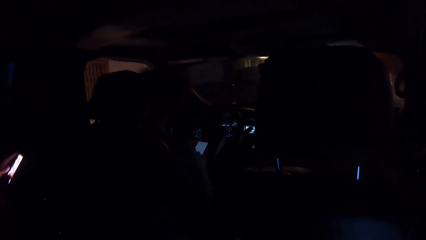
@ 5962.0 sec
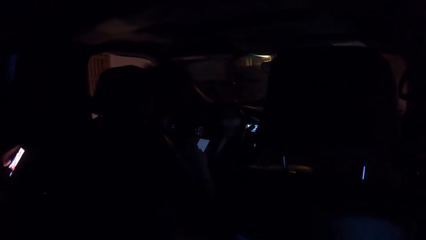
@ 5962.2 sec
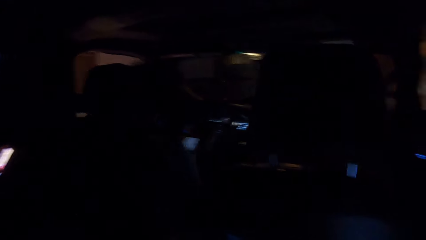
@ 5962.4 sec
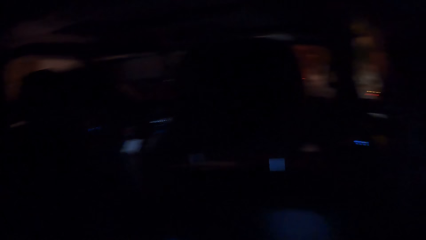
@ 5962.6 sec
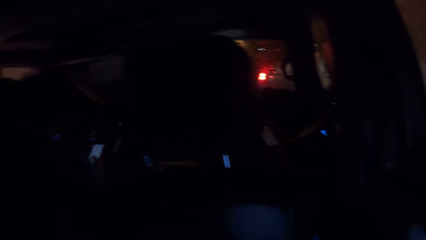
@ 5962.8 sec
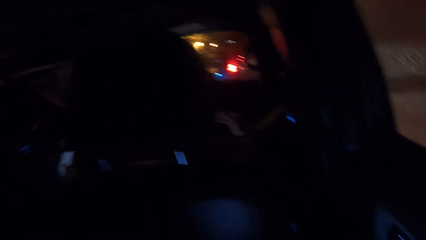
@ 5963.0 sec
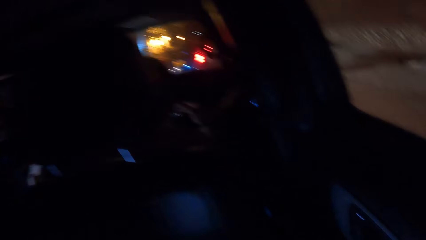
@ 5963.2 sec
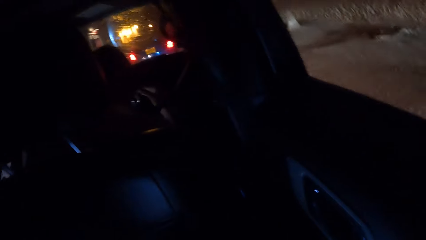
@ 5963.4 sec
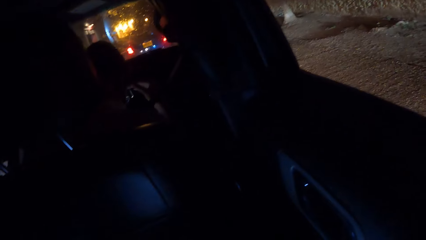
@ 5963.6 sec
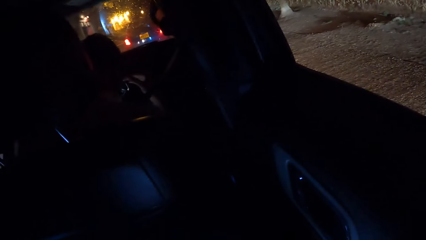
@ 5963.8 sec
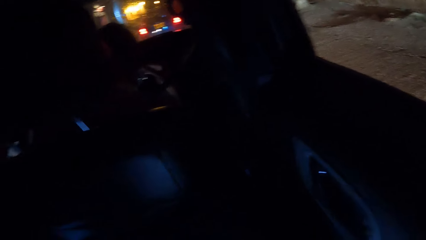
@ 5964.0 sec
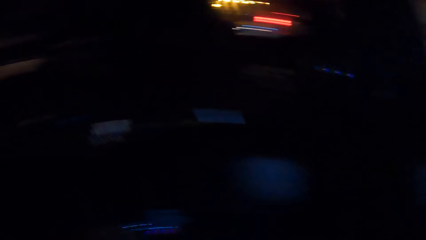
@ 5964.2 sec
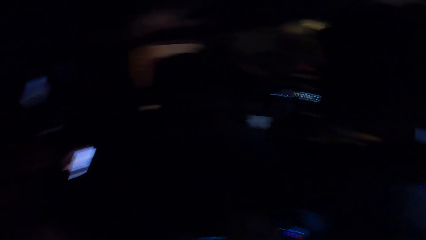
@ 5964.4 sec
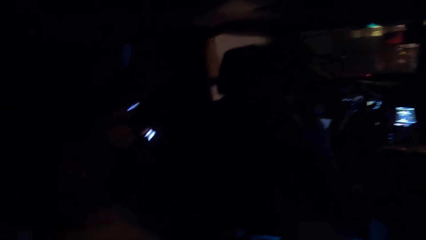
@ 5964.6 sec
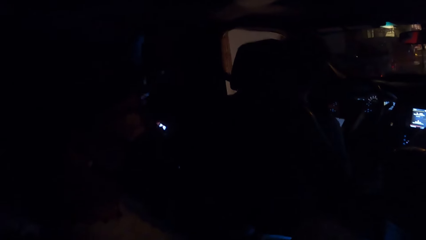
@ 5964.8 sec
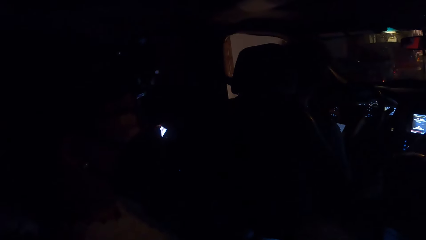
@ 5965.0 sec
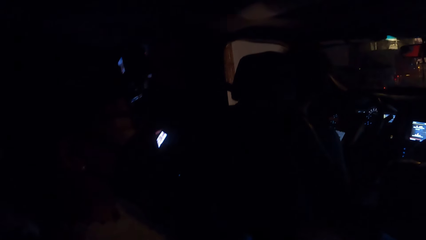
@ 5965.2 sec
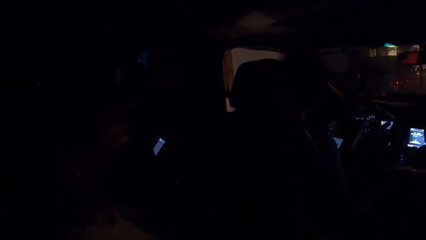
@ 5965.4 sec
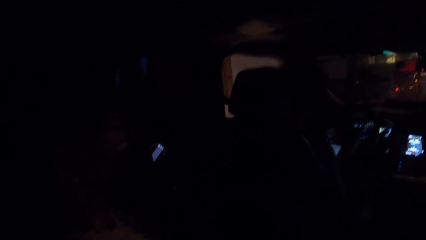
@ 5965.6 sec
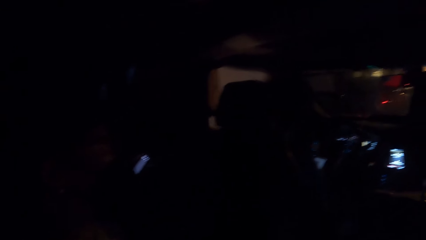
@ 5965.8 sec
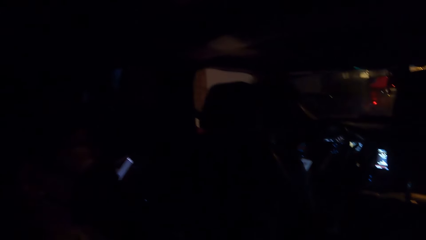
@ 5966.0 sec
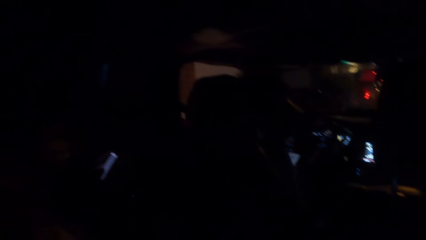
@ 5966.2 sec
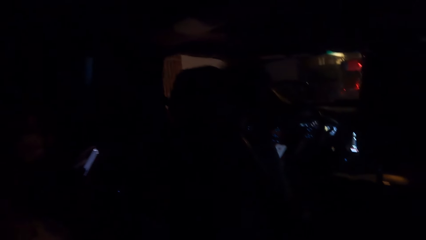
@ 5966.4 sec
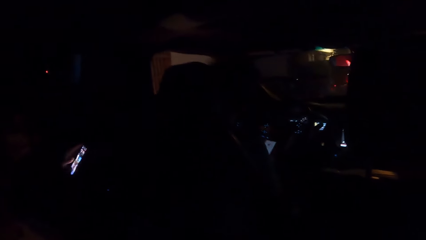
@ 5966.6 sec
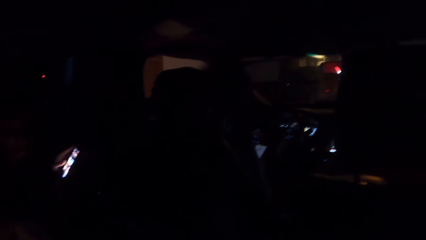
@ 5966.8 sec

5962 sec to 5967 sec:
A lady scrolls the phone.

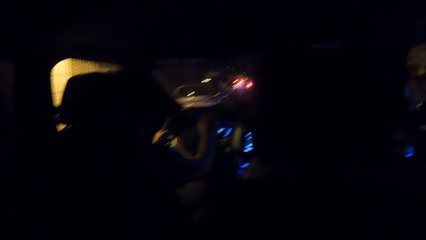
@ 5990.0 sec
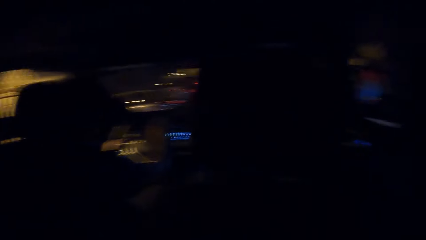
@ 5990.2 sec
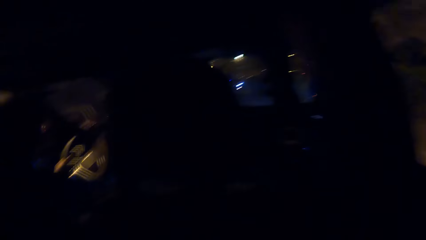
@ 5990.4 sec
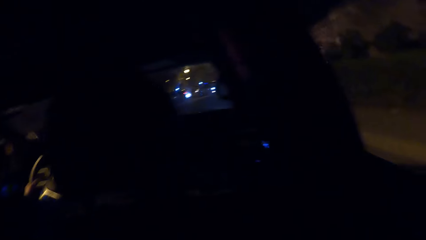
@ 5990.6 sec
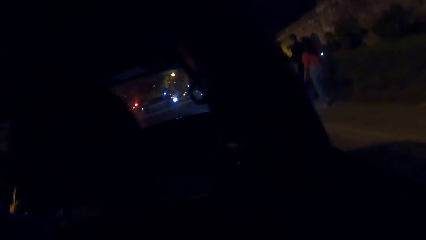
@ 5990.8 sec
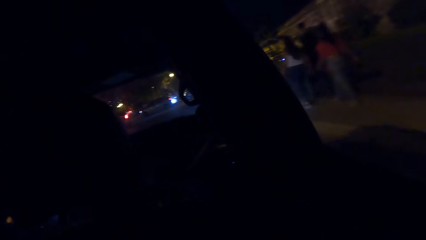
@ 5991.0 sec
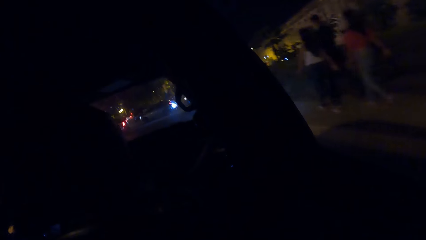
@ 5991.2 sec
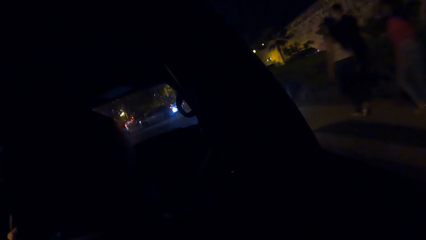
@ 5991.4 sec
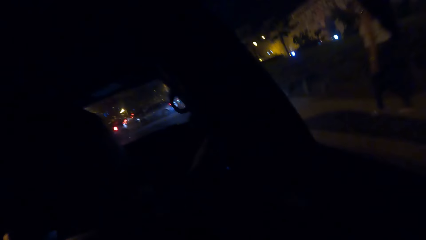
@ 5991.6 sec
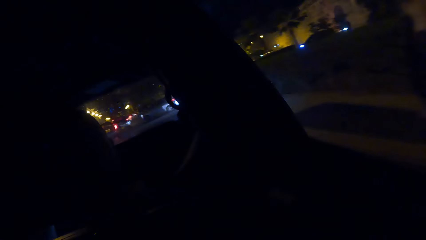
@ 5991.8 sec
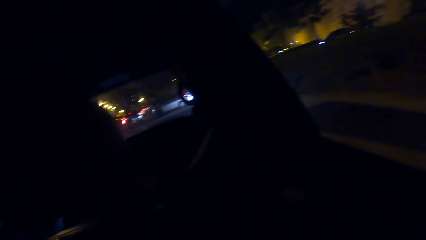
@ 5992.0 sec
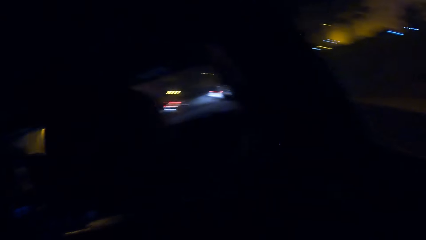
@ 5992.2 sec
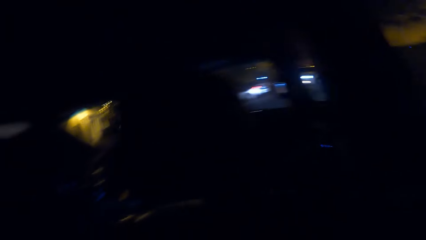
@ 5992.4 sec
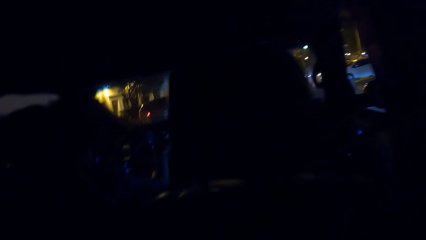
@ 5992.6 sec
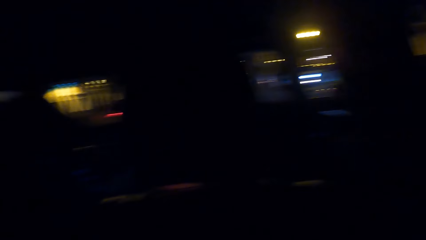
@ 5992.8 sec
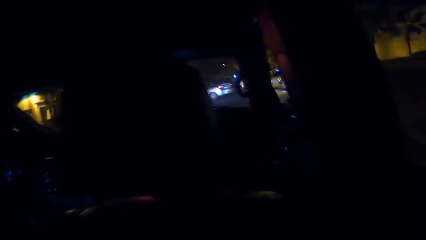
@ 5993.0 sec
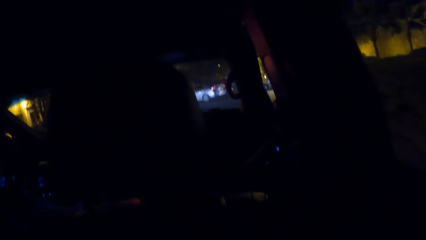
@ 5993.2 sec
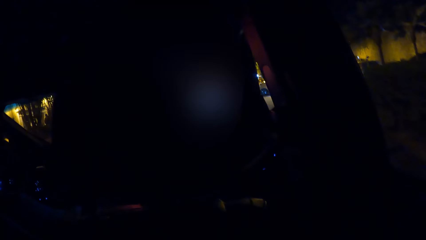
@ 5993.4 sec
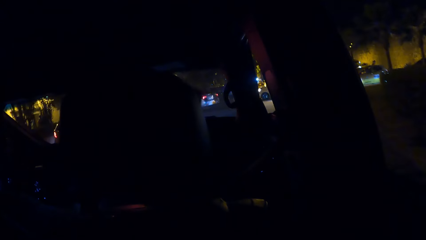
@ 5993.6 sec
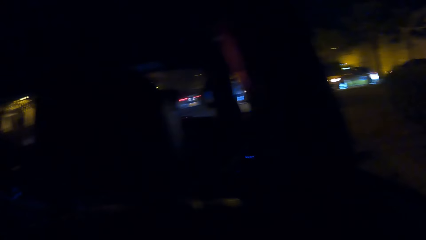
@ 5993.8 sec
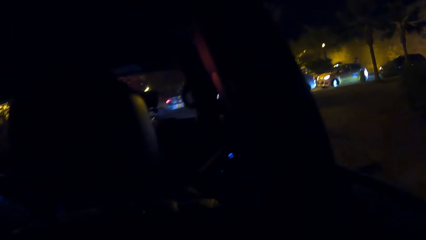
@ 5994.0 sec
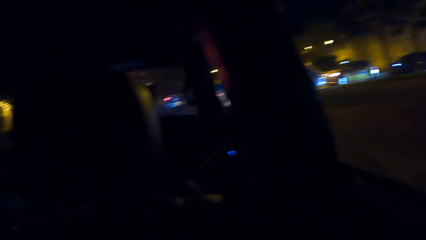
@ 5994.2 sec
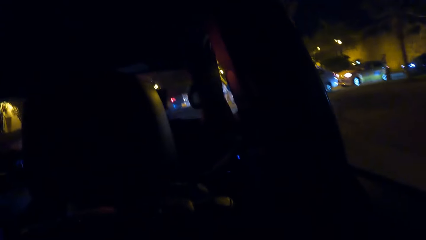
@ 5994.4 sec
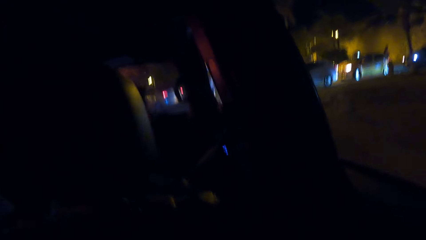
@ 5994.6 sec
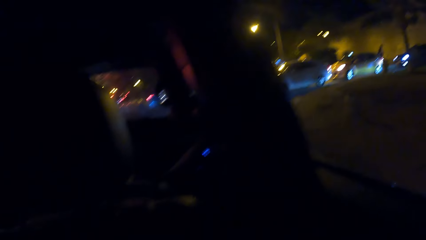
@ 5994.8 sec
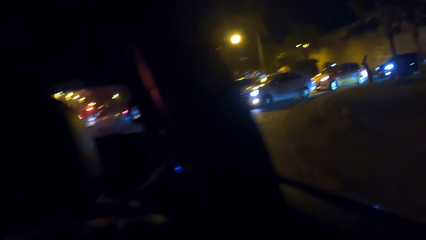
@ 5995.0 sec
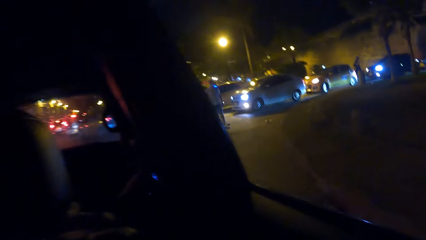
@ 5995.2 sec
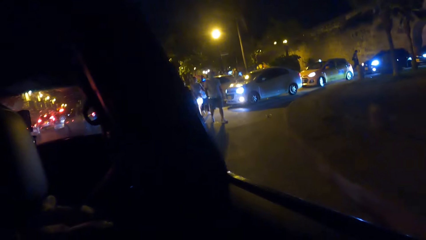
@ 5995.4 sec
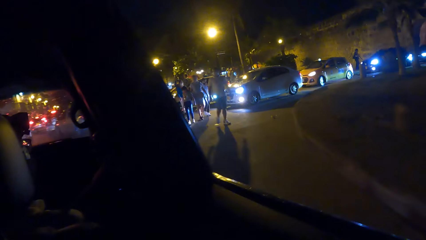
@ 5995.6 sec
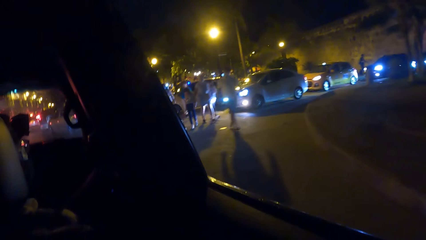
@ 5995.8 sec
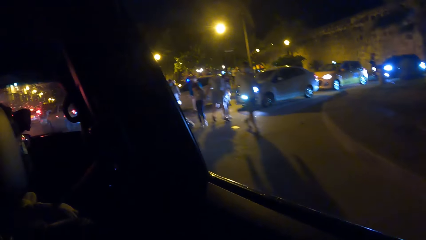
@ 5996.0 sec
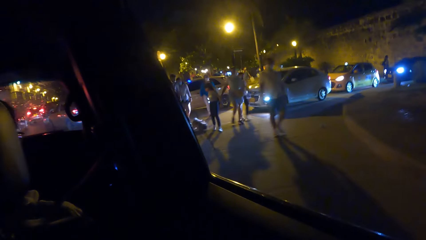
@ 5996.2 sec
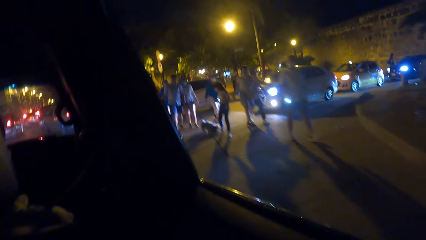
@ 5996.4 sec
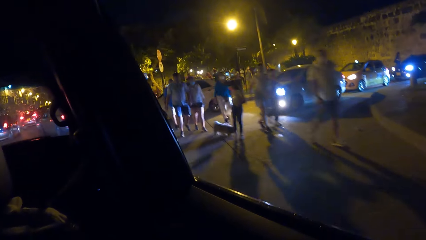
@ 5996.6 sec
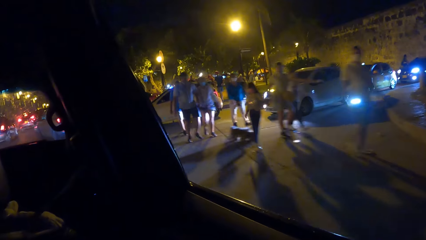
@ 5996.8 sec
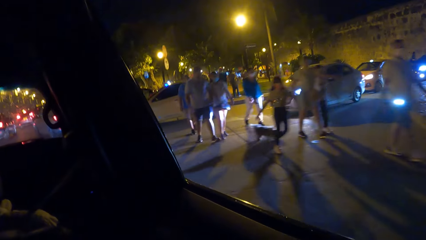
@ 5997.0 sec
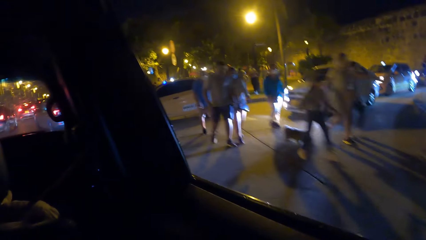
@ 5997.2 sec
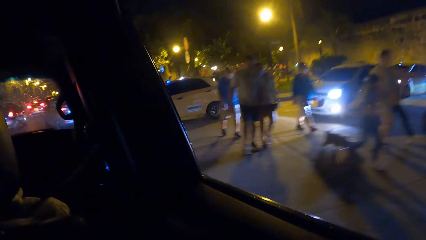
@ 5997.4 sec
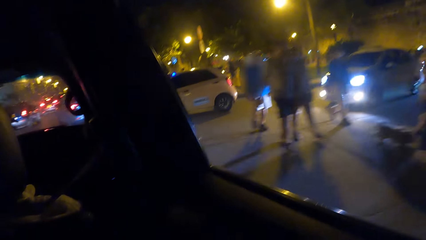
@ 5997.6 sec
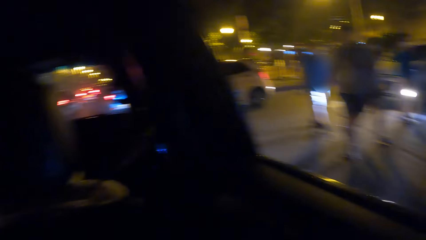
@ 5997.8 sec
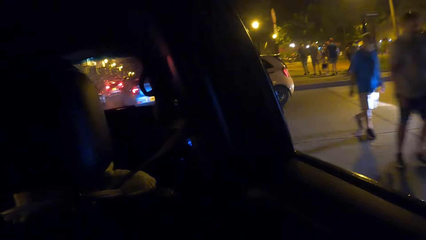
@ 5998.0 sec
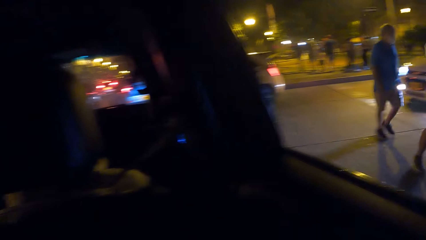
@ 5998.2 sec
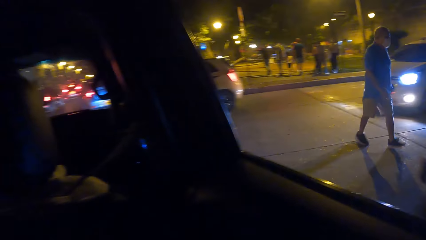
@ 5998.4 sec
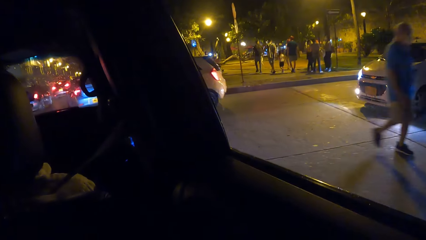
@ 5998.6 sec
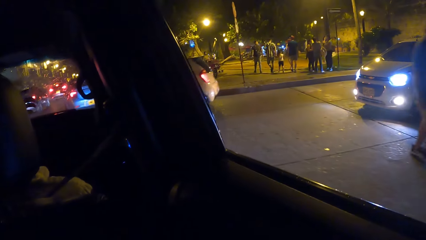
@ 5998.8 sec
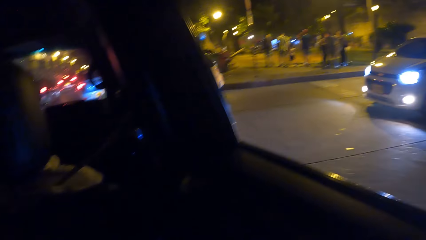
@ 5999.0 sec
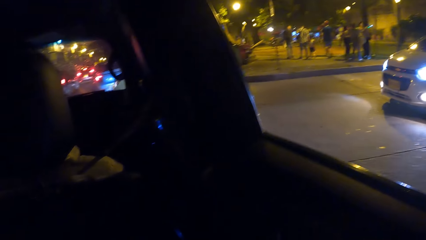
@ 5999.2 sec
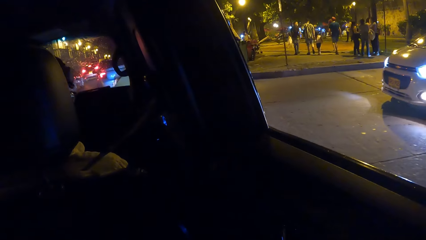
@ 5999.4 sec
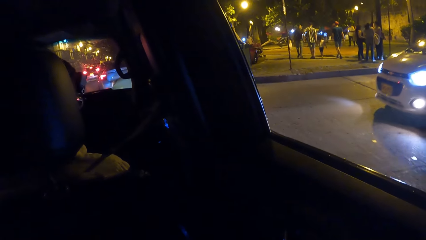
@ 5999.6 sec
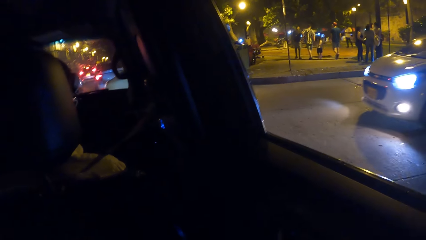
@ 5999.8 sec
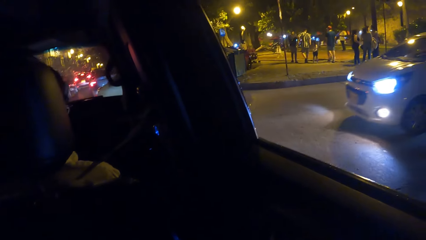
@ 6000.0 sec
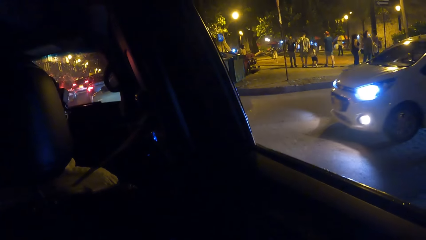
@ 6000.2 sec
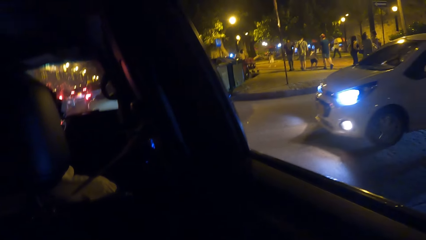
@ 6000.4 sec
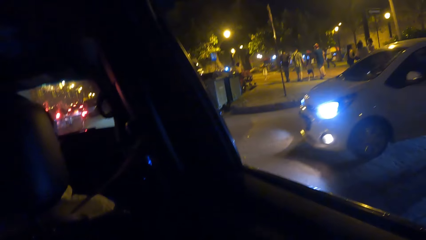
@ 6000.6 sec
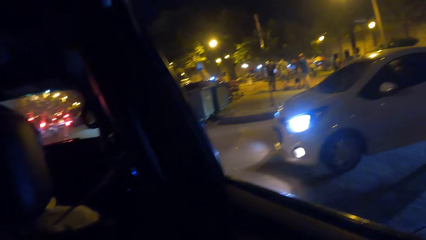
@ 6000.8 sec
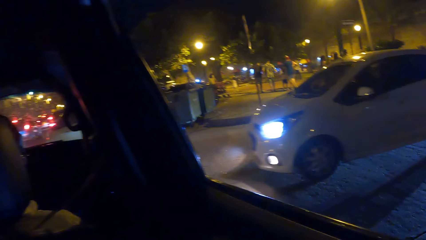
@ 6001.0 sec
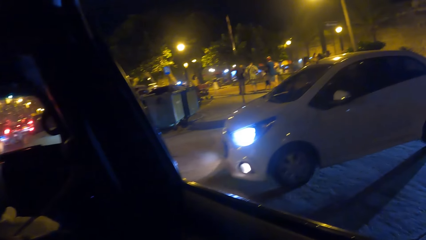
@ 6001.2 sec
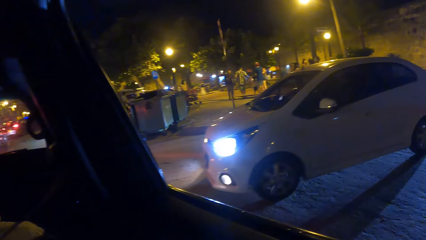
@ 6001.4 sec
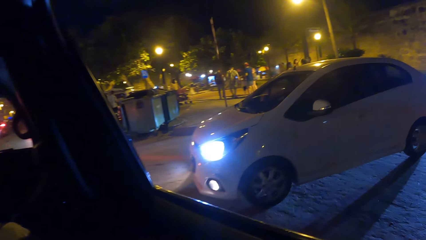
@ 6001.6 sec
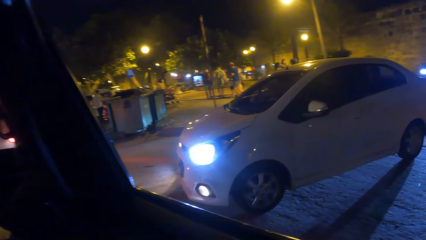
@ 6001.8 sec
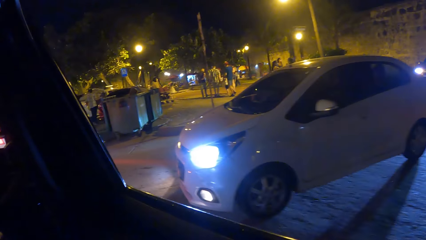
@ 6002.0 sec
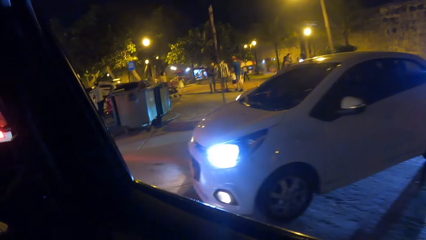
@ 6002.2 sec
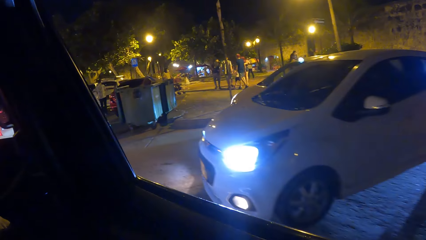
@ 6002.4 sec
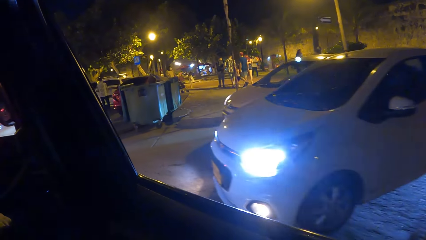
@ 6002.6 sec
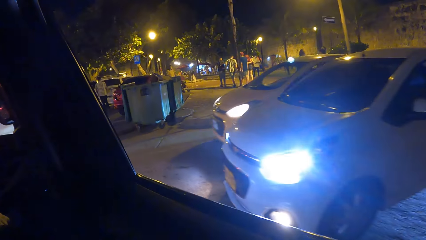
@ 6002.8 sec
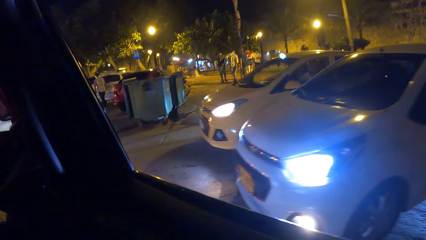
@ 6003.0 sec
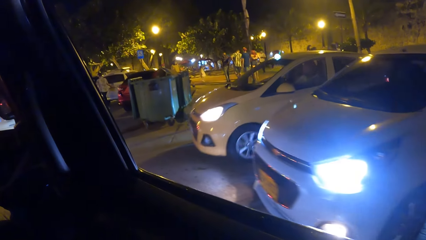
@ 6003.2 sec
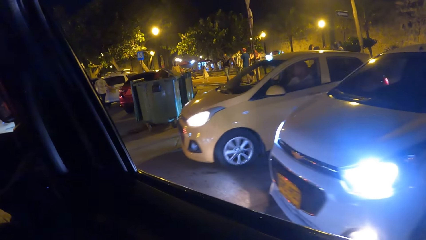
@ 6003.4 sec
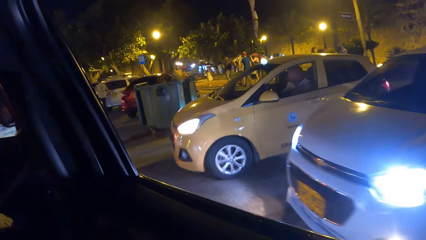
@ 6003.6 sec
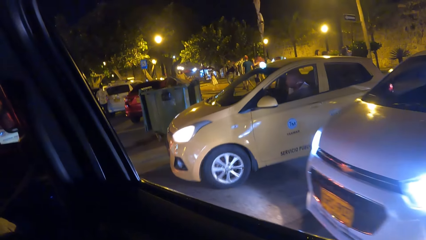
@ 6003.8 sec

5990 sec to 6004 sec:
The camera wearer looks around the vehicle. They look at the car.
